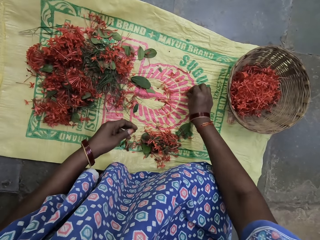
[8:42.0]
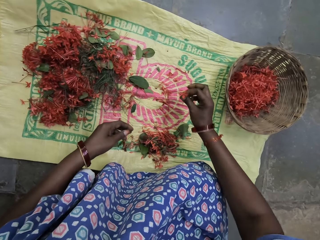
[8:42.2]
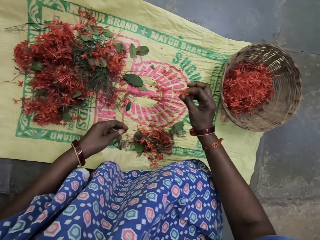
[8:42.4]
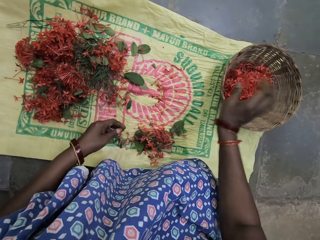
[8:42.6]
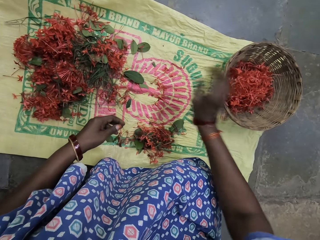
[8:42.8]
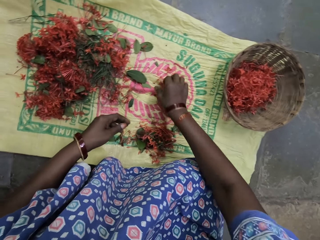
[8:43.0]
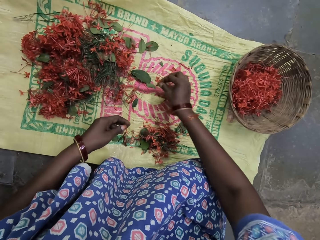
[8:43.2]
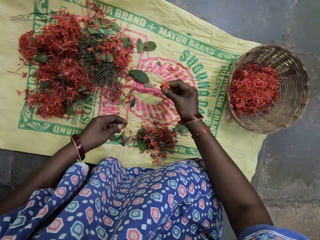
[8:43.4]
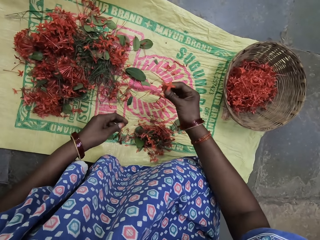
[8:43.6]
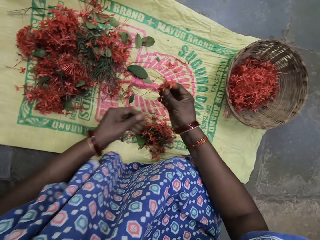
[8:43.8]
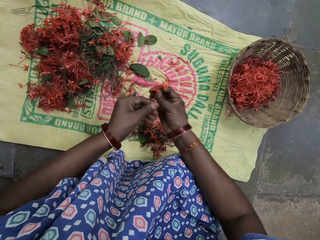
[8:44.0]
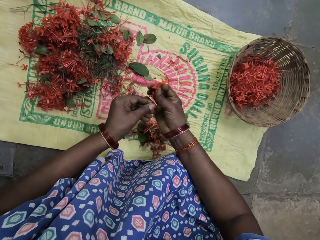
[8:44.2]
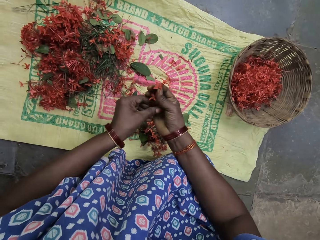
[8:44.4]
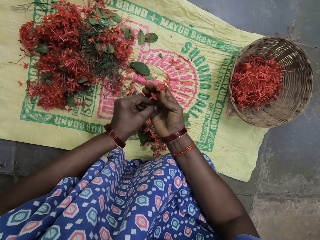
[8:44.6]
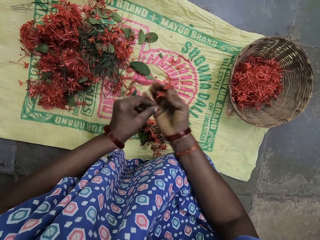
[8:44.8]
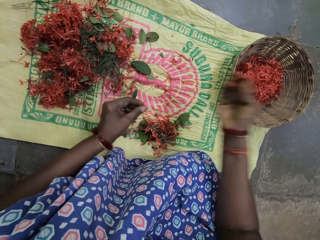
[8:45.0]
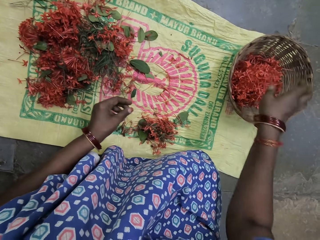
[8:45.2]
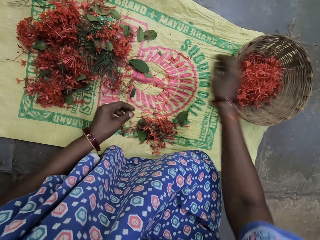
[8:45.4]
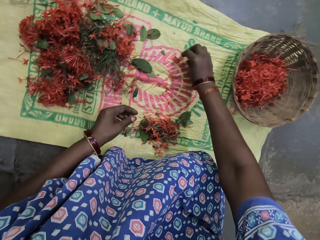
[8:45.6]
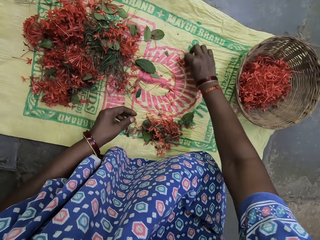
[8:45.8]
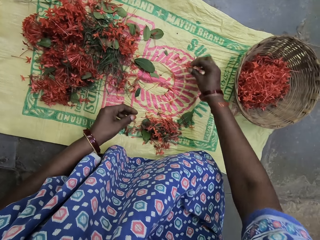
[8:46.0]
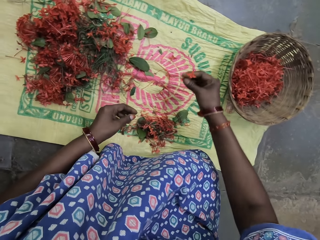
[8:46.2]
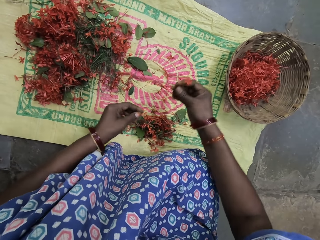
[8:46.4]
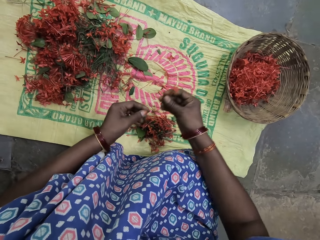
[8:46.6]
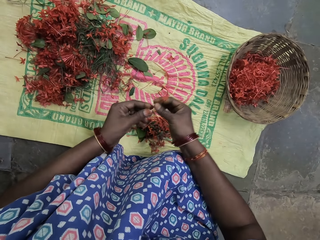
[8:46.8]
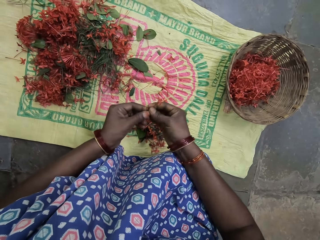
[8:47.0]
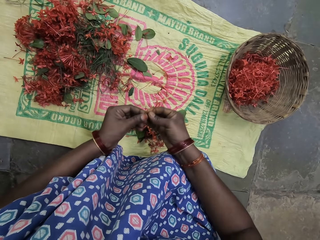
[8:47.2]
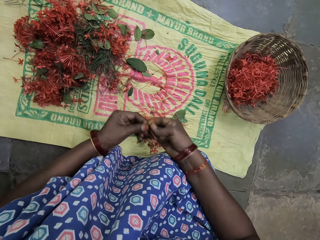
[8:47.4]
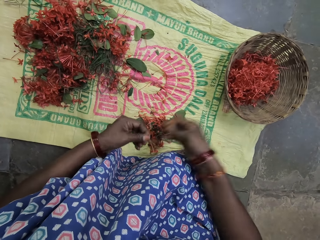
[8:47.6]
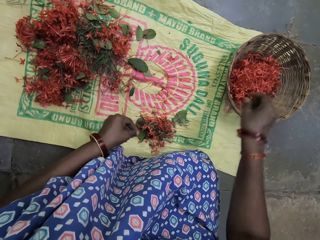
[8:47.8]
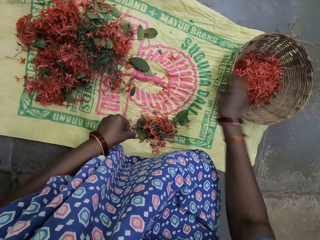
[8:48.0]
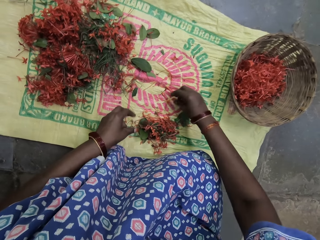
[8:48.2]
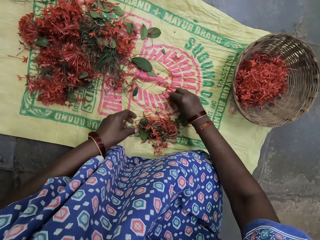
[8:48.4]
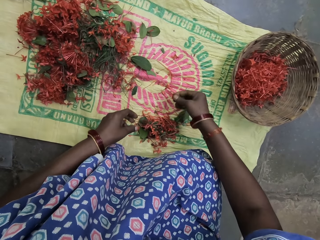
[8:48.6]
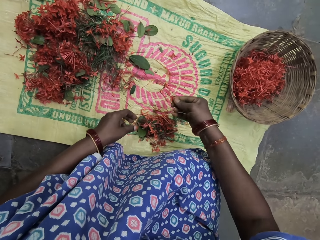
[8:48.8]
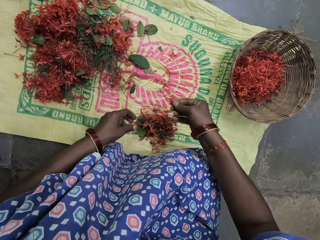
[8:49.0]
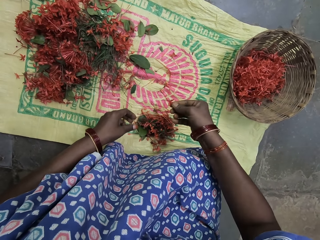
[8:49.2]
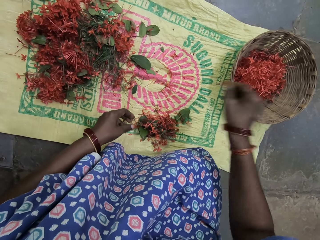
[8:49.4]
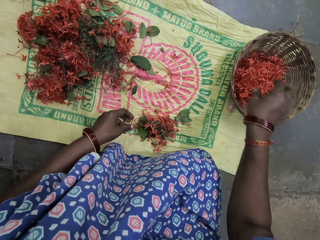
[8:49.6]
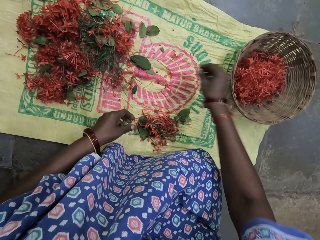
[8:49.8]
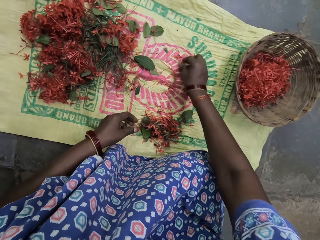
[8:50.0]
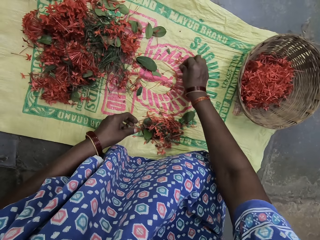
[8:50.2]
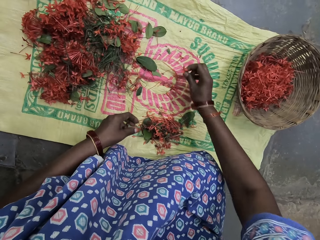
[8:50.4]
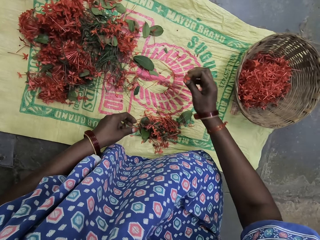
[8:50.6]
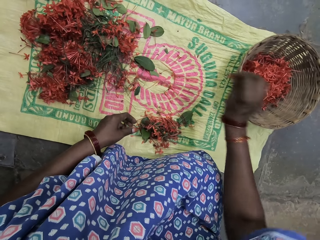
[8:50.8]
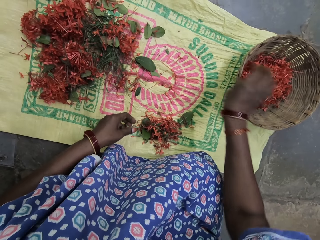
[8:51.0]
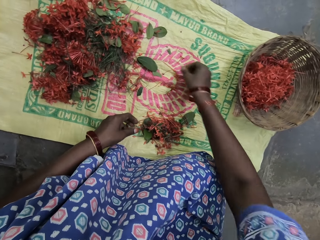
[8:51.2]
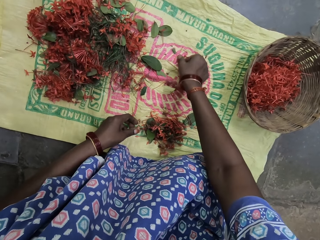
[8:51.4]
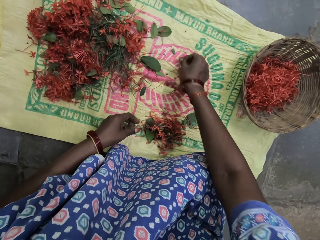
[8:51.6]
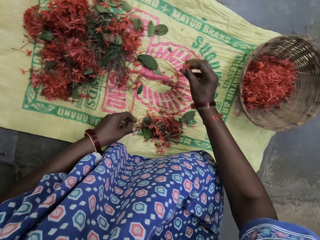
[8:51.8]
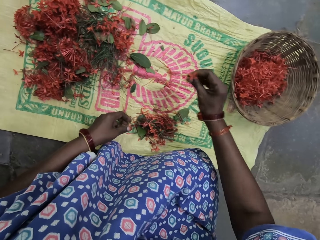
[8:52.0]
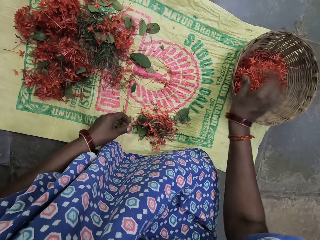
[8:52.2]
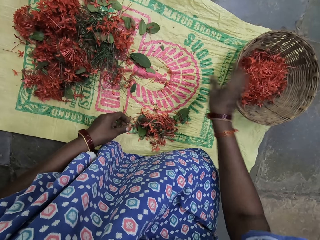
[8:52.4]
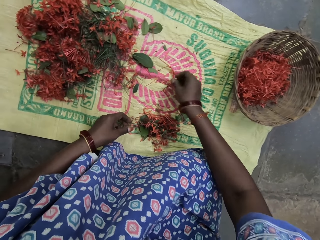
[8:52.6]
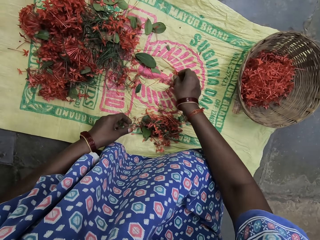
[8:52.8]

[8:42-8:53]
The camera wearer puts the flower in the basket. They pick a flower. They put the flower in the basket. They pick a flower. They pick a cloth with the right hand. They put the flower in the basket. They pick a flower with the right hand. They break the flower branch. They put flowers in the basket. They put the flower in the basket. They pick a flower. They put the flower in the basket. They pick a flower. They put the flower in the basket.

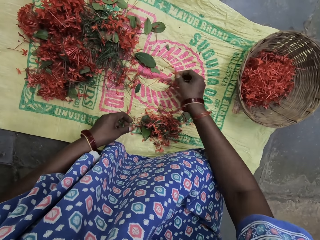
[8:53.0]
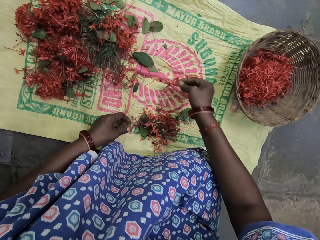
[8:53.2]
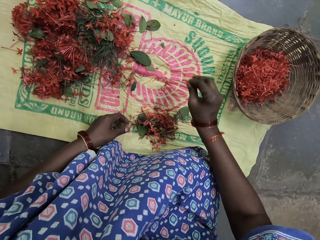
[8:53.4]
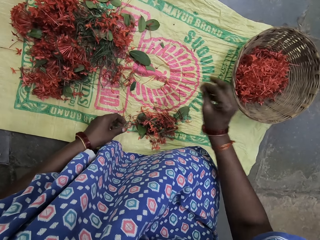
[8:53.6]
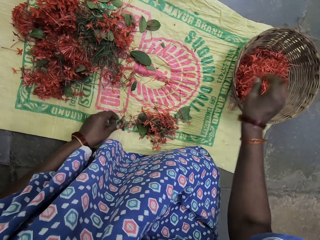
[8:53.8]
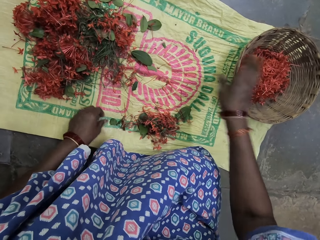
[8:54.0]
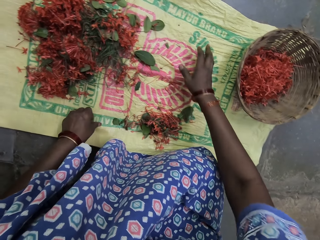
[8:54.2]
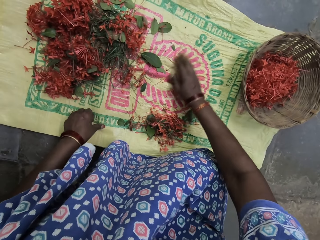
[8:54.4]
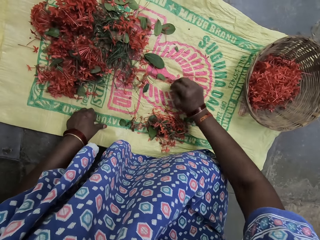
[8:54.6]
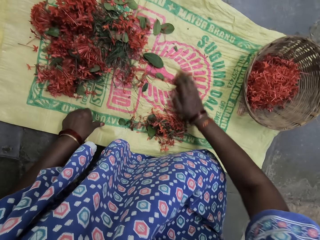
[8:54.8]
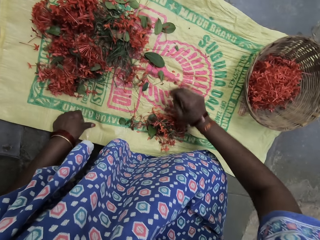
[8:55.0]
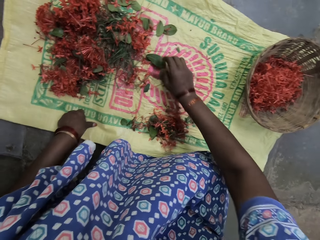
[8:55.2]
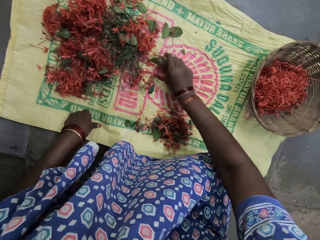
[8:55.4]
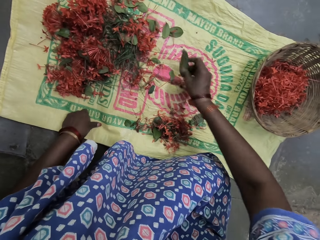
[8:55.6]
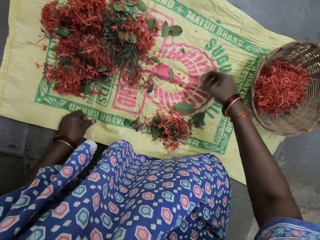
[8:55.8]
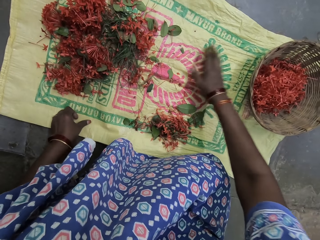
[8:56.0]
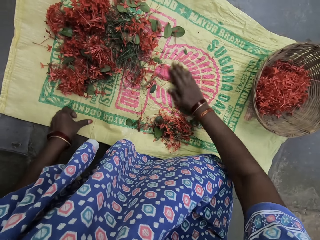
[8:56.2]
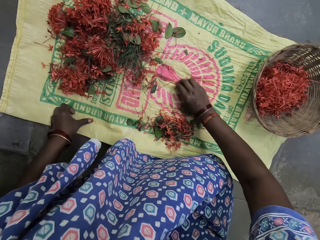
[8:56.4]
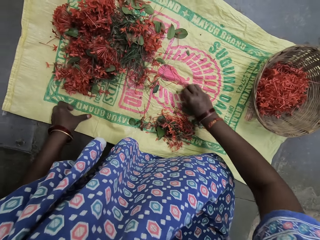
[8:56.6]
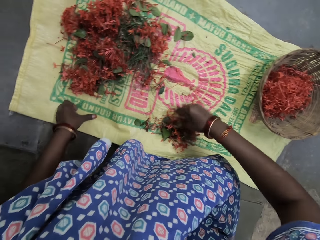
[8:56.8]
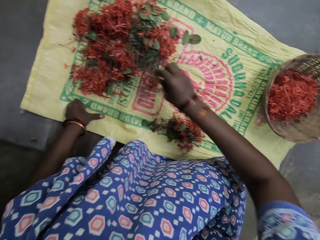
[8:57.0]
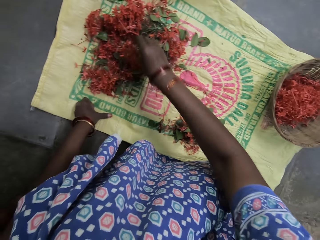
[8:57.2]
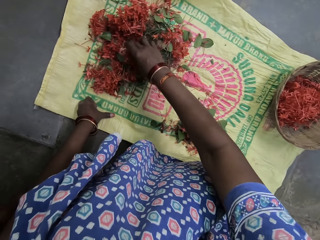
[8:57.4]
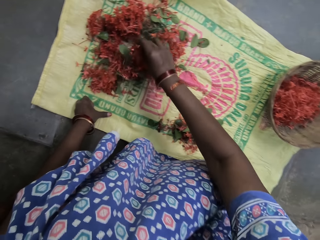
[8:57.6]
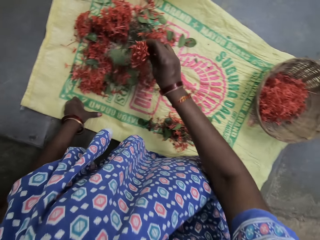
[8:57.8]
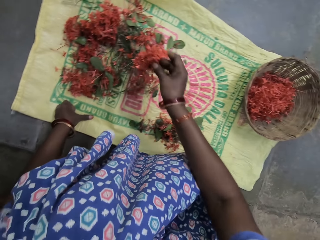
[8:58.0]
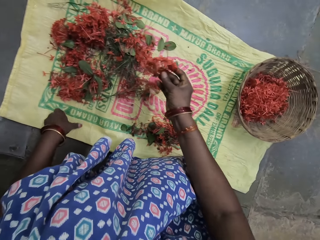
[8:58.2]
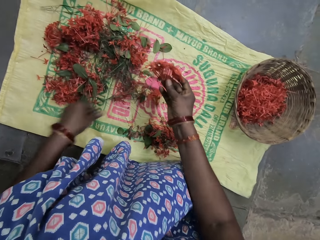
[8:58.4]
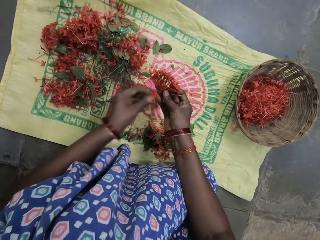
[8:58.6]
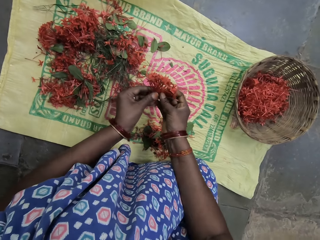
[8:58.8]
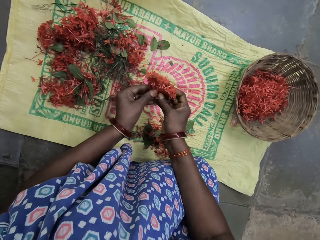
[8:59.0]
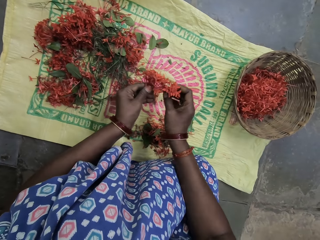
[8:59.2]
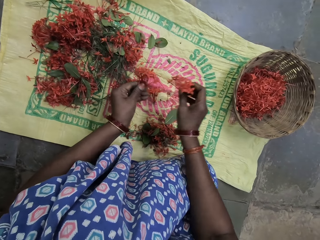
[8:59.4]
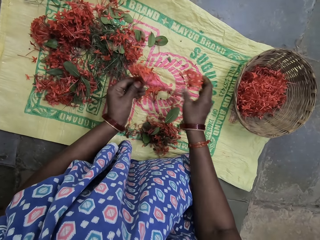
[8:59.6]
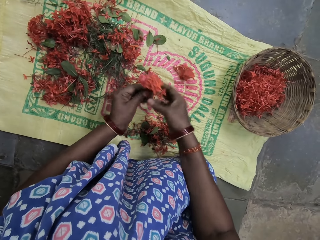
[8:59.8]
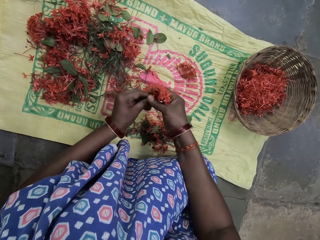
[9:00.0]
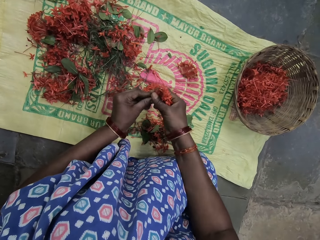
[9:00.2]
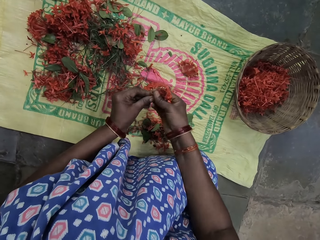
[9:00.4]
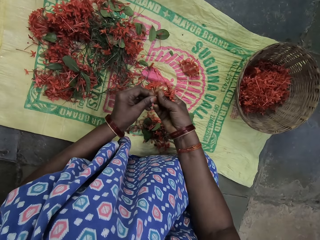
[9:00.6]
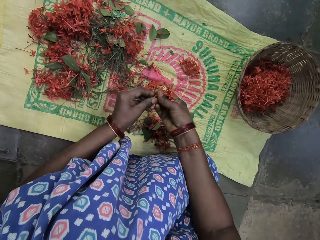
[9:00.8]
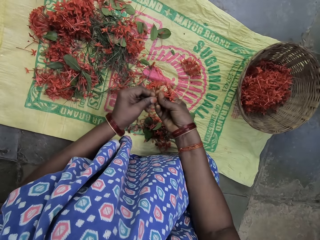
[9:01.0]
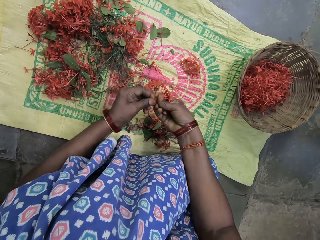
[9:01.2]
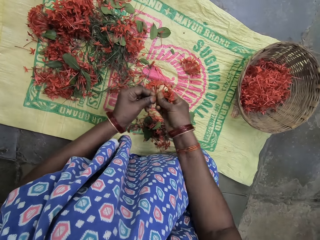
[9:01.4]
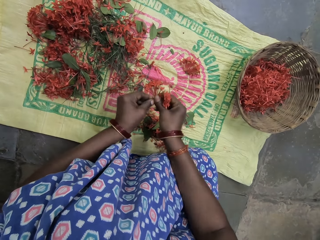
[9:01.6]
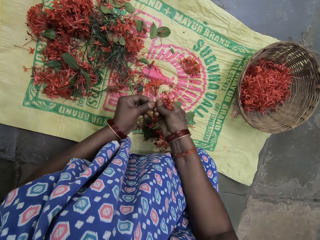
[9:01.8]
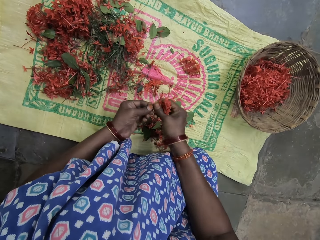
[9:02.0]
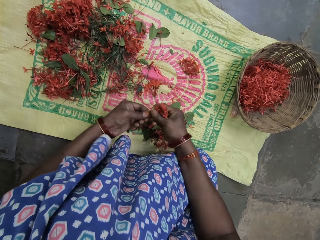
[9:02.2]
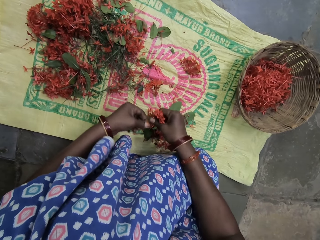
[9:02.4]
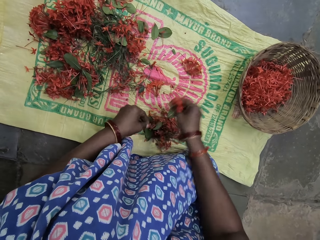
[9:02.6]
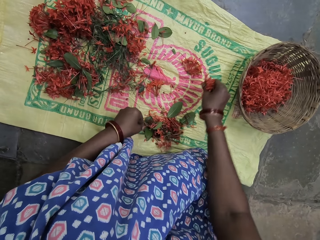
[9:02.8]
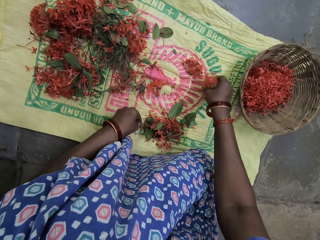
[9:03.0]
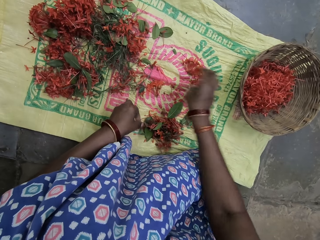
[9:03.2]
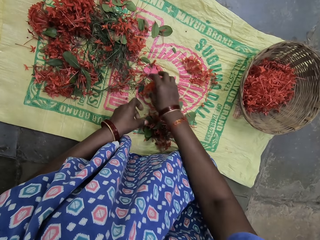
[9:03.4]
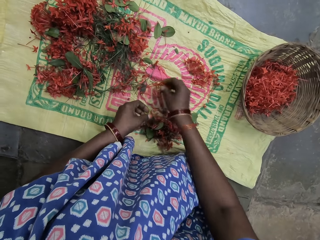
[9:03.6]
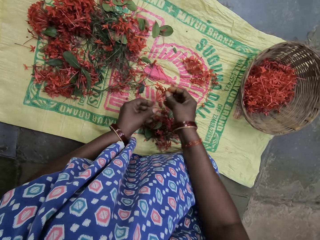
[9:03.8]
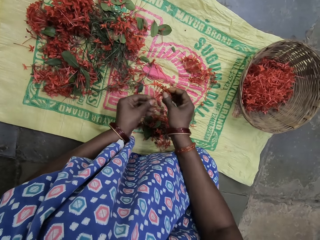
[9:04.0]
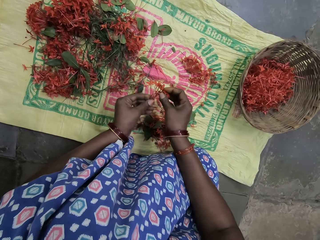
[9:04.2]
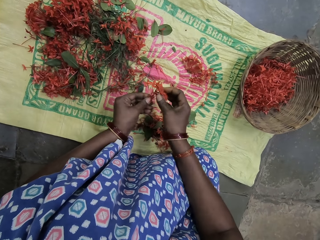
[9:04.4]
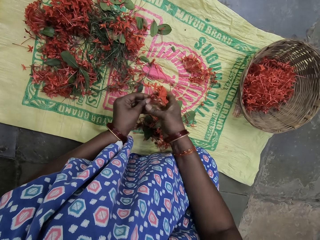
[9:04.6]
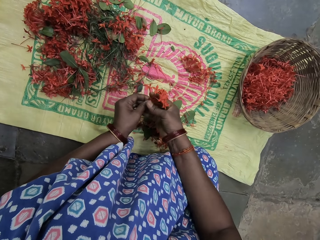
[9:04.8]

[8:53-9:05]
The camera wearer picks a flower. He puts the flower in the basket. He collects flowers with his hand. He moves the flower with the right hand. He picks a leaf. He puts the leaf aside. He picks the flowers with the right hand. He separates the flowers. He cuts the flower with both hands. He drops the flower with the right hand. He breaks the flower branch. He cuts the flower with both hands. He drops the flower with the right hand.
